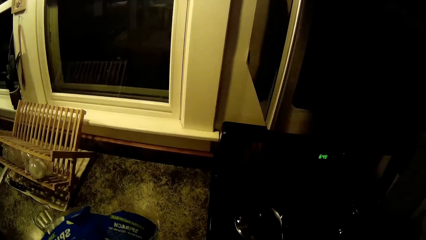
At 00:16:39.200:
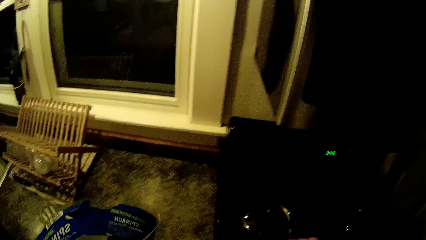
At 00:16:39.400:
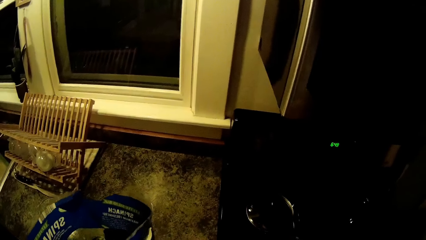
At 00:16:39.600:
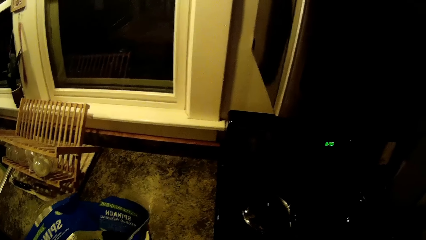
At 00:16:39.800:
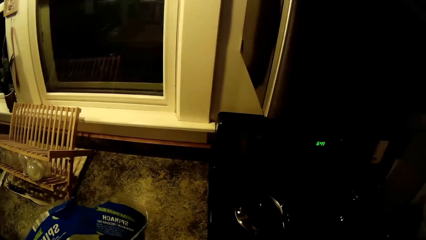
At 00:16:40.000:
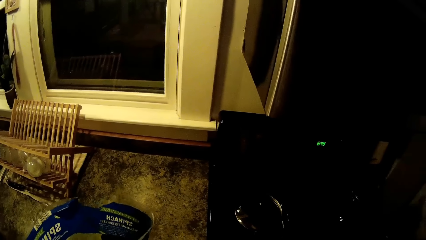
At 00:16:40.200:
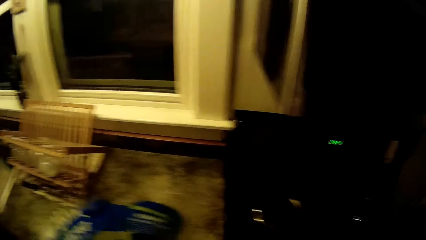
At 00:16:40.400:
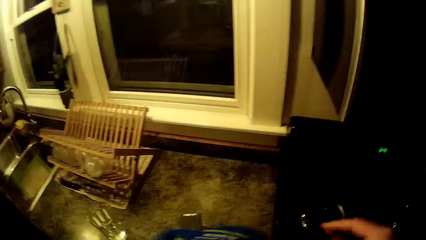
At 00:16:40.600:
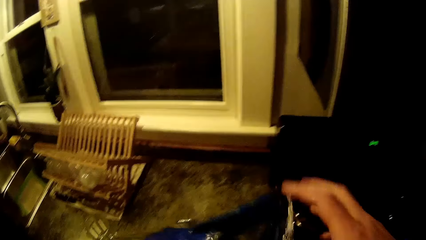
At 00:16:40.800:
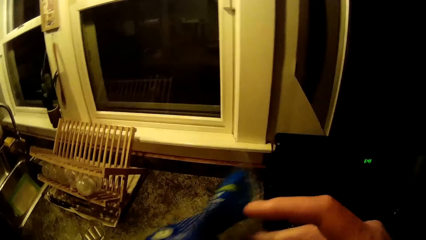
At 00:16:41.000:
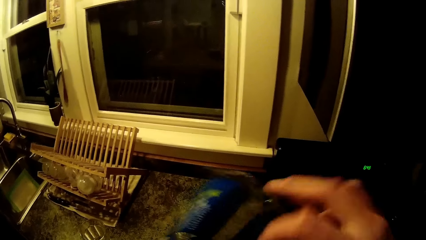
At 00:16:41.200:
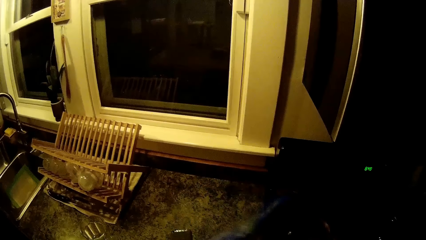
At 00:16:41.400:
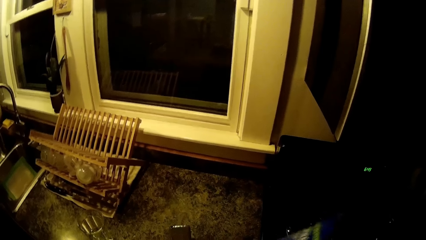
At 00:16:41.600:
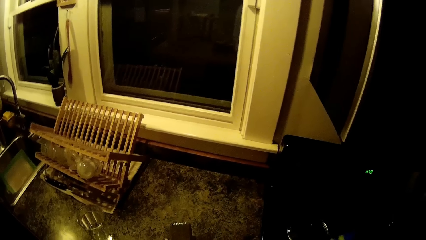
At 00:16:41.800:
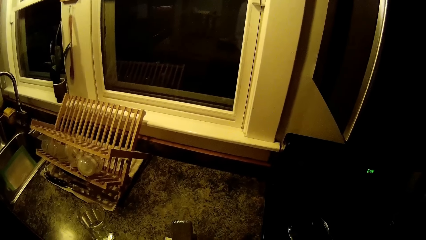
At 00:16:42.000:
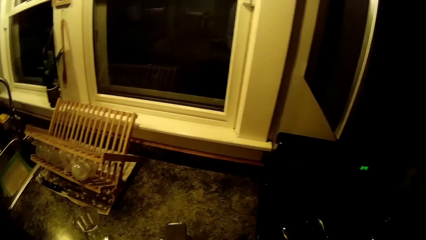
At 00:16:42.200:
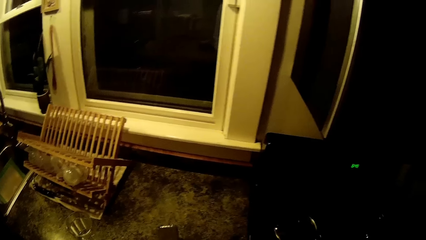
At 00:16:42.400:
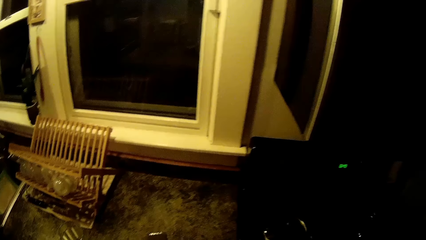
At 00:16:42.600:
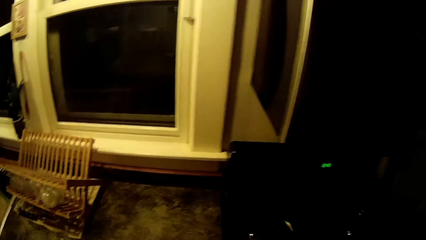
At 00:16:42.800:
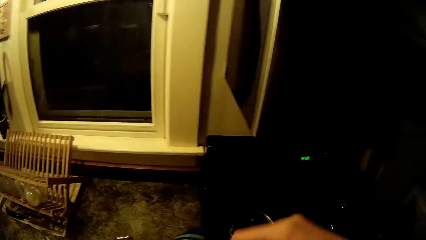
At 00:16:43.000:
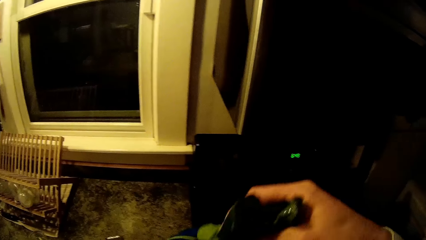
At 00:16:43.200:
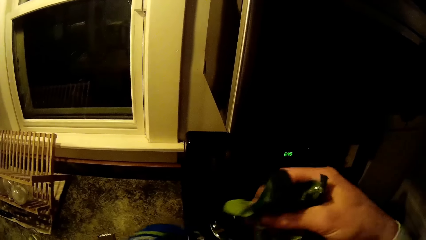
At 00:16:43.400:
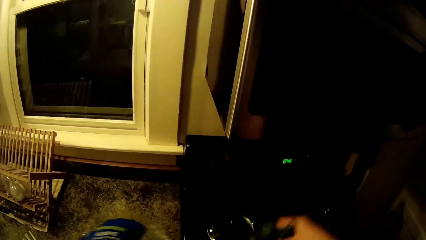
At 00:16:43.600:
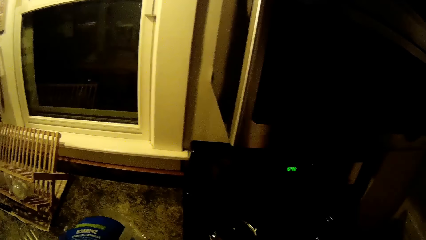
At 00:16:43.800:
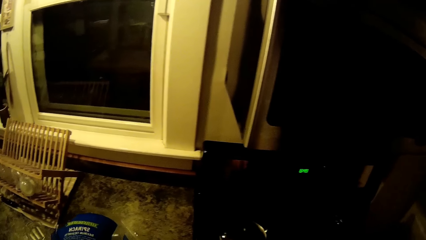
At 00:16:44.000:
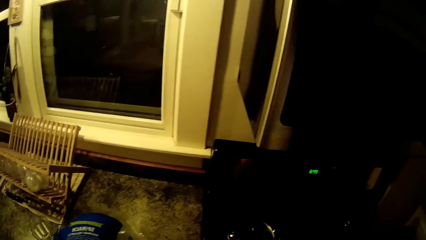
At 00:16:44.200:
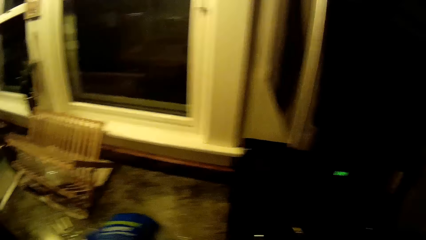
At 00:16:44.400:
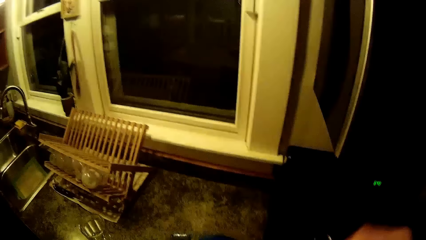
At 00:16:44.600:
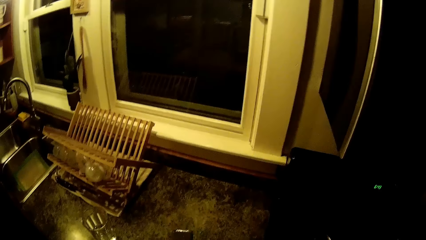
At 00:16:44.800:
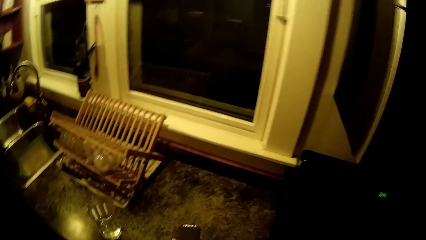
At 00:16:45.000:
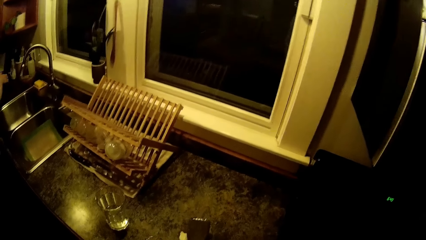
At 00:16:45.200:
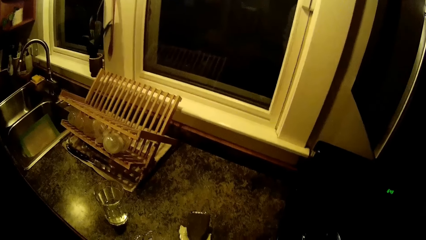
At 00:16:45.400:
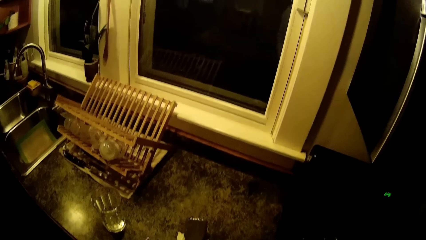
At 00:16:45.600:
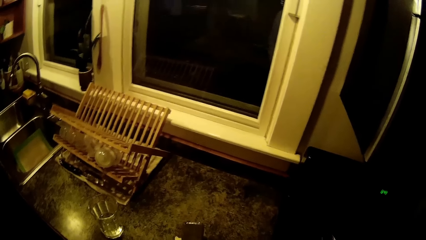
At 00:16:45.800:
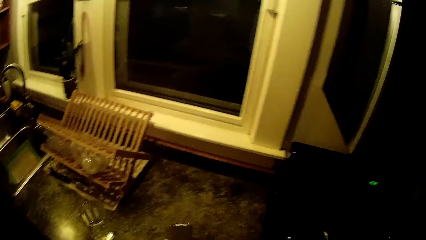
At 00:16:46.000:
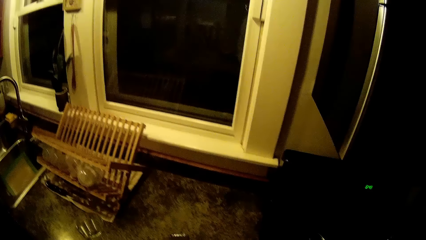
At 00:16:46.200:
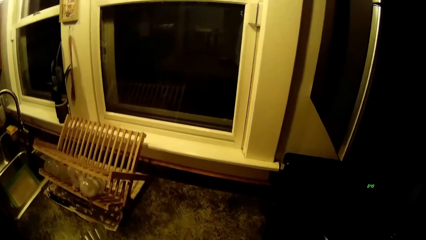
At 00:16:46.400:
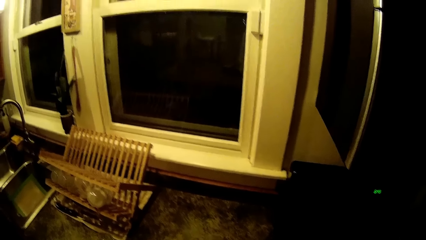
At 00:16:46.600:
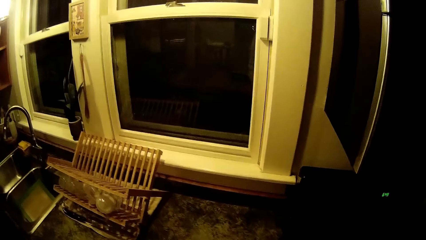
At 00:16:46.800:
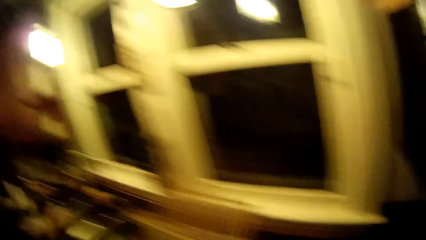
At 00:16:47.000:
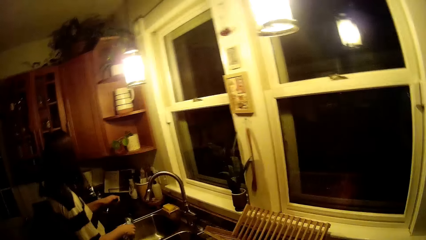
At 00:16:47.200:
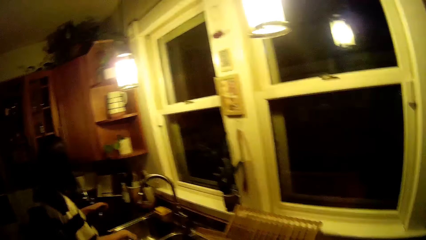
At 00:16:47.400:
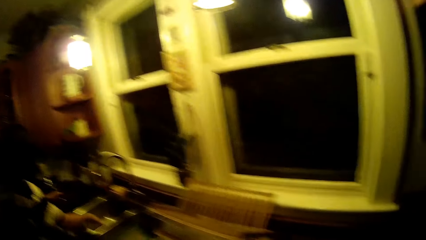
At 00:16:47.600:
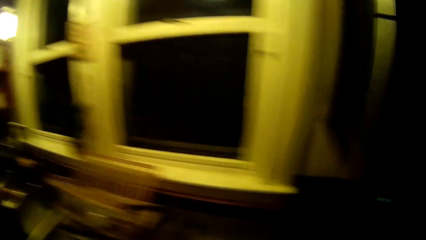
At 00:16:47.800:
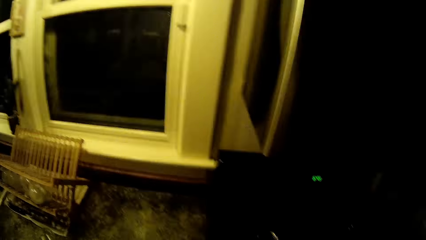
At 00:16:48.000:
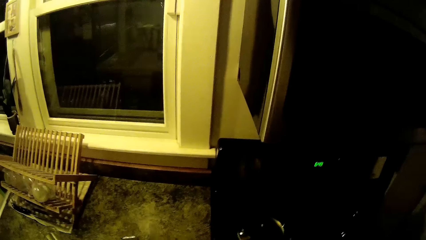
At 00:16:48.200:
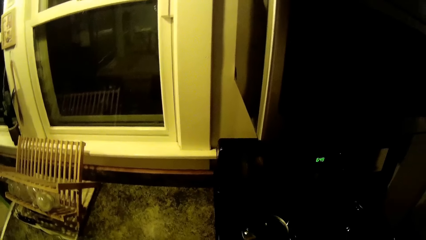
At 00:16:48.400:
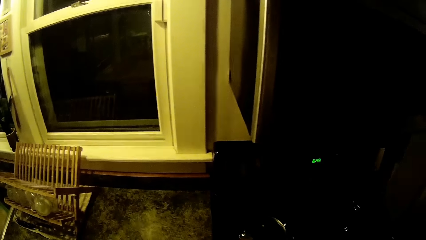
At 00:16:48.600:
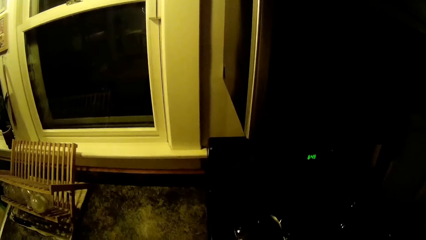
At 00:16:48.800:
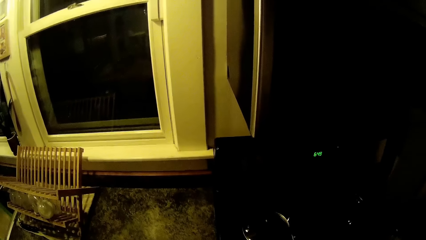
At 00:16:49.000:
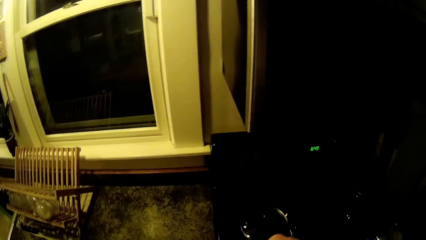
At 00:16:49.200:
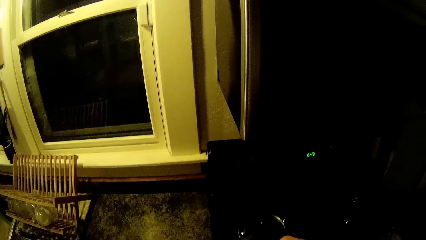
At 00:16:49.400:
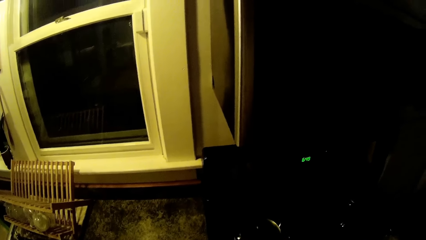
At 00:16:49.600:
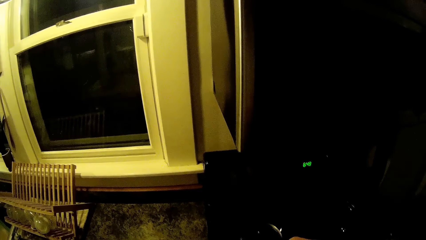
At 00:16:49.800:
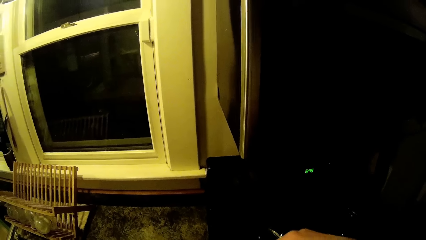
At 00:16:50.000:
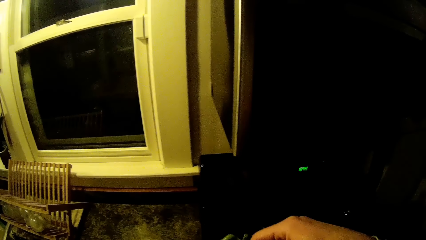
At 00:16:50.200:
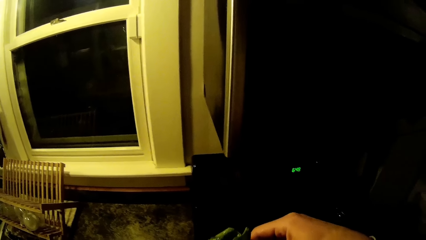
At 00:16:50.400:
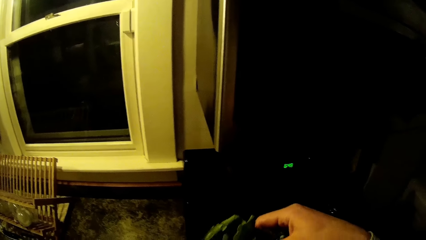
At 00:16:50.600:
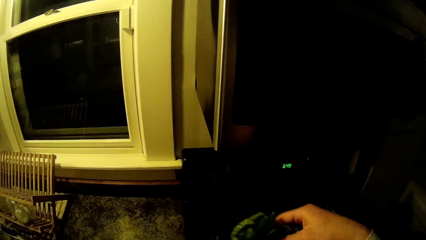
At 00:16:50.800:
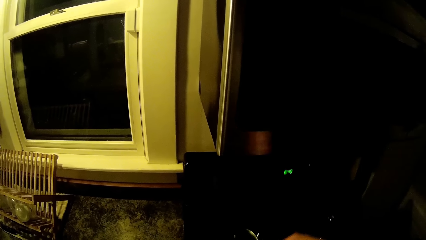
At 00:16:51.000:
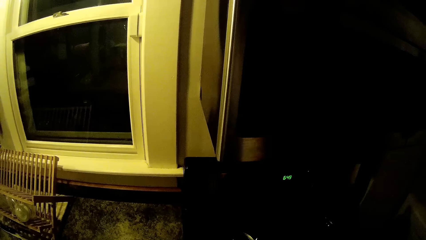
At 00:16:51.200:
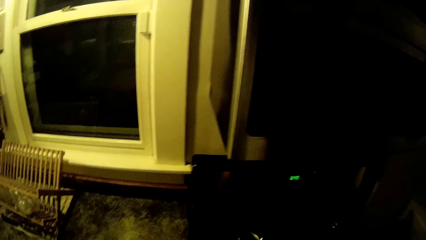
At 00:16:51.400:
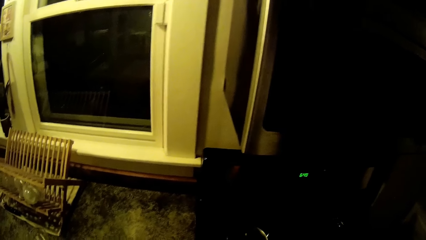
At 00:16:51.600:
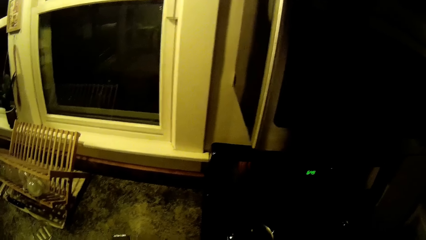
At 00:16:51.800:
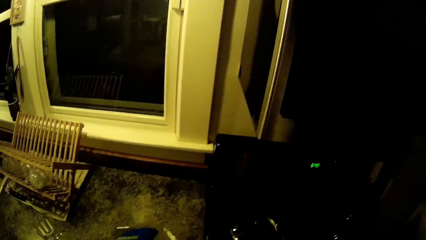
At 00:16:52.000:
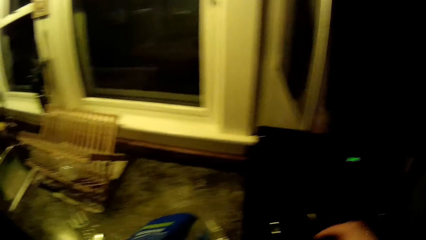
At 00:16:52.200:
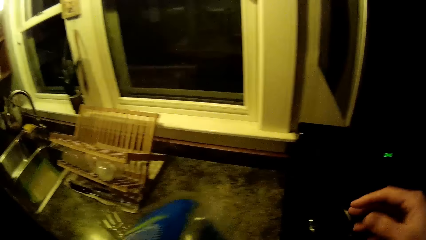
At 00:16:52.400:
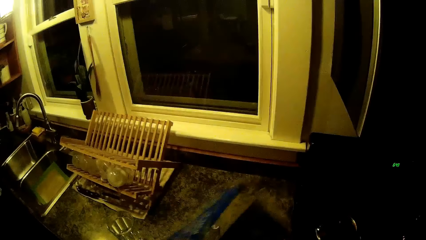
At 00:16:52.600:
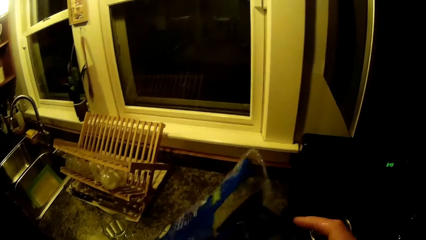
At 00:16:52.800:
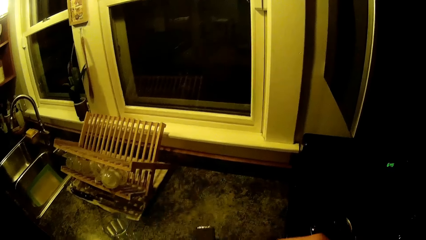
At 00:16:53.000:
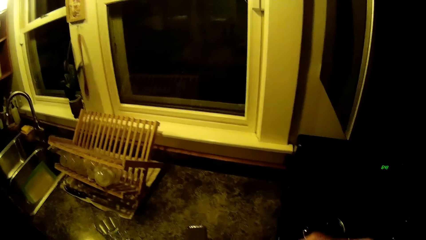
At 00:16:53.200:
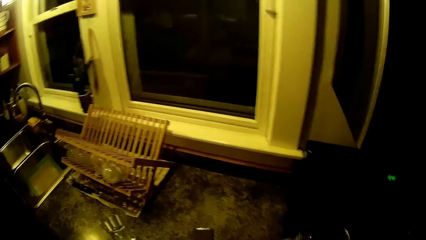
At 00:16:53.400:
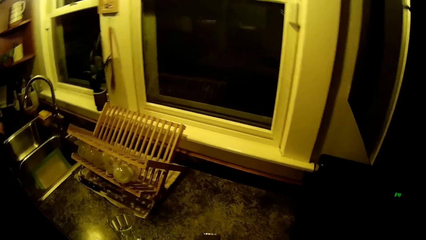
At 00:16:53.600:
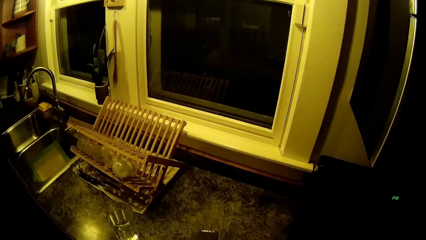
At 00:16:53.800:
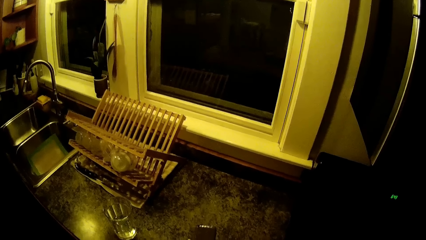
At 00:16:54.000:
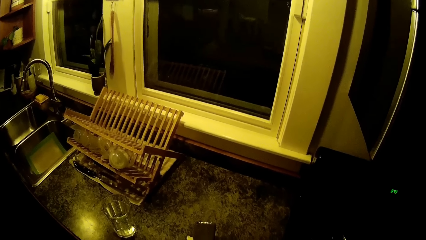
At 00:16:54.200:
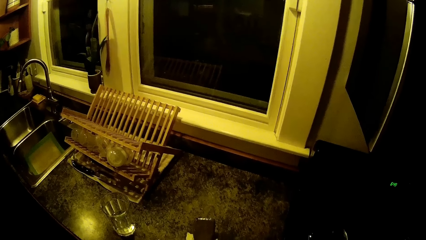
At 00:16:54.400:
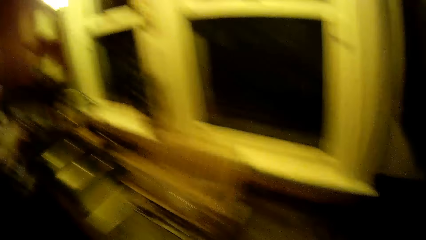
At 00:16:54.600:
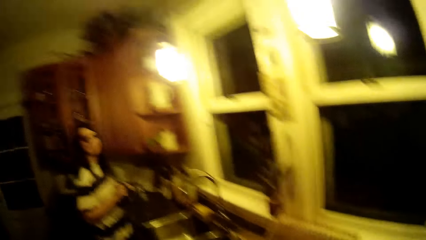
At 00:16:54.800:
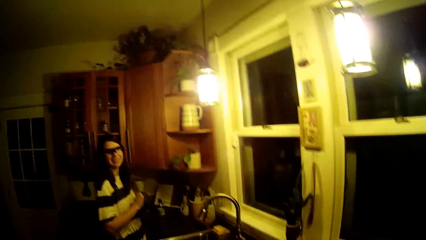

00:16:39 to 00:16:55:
The camera wearer looks around. They converse with the woman.
